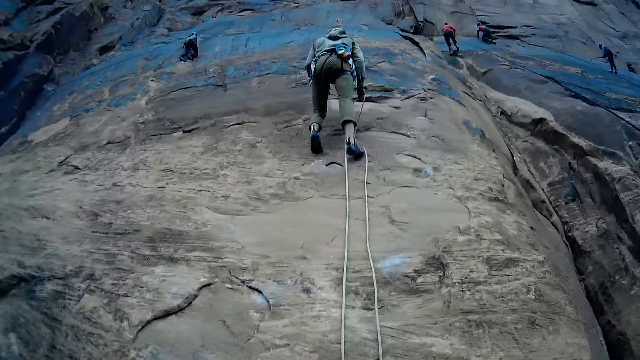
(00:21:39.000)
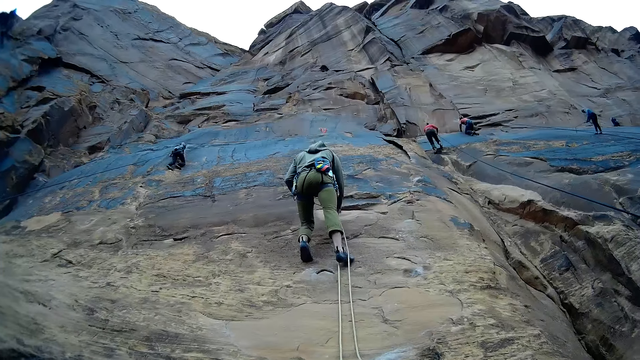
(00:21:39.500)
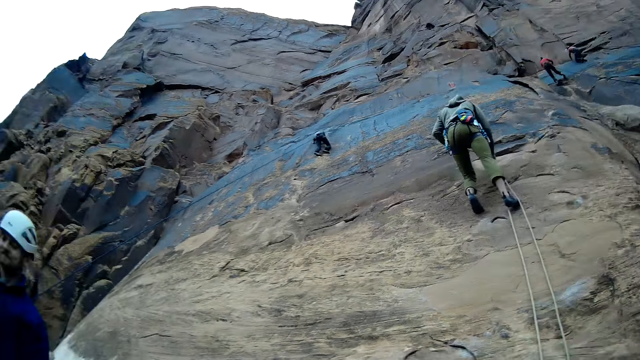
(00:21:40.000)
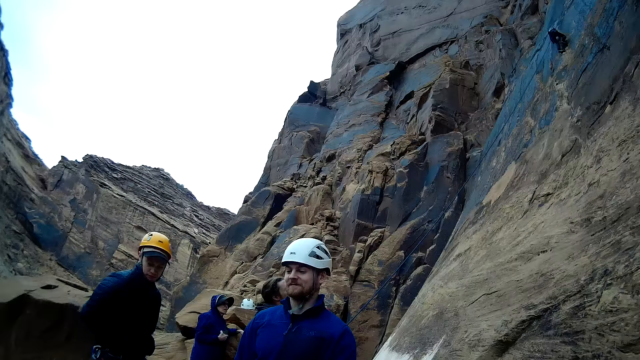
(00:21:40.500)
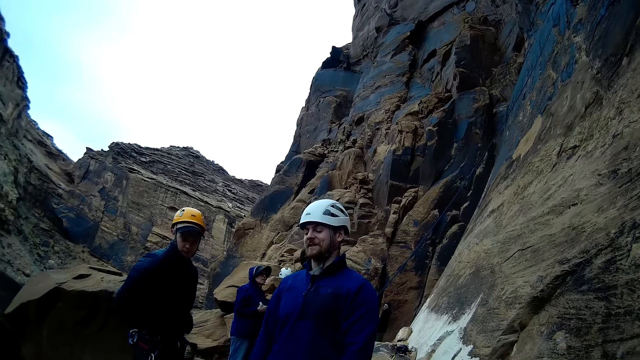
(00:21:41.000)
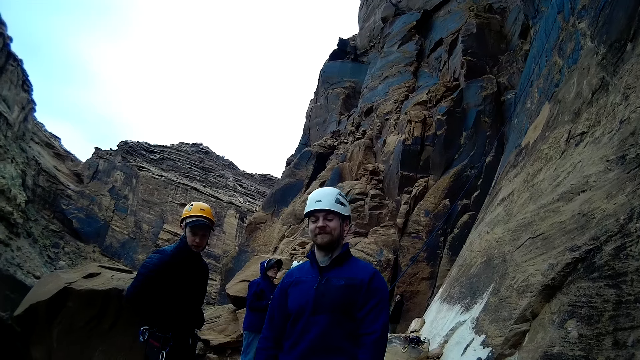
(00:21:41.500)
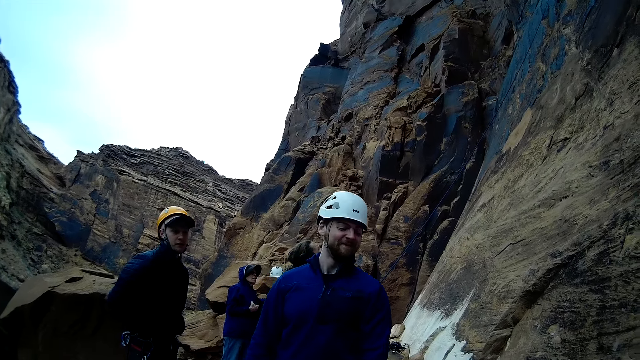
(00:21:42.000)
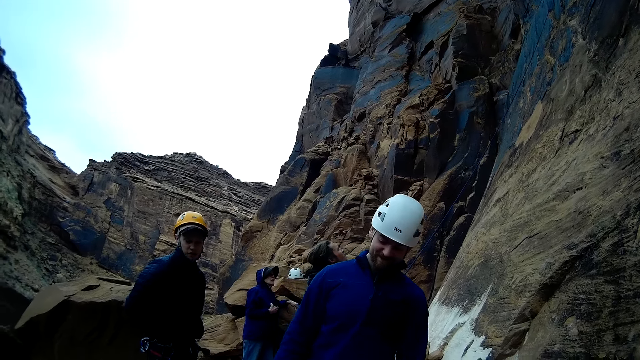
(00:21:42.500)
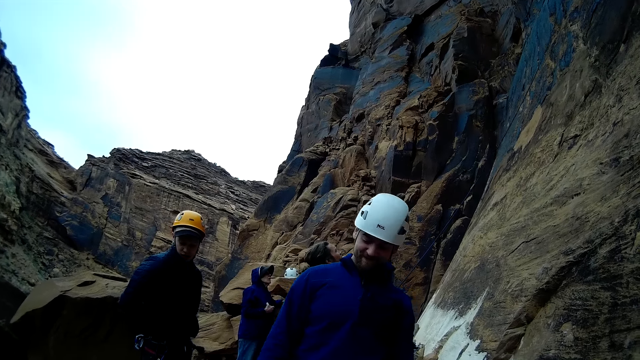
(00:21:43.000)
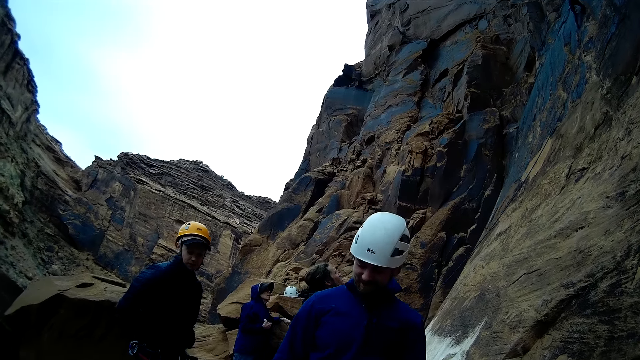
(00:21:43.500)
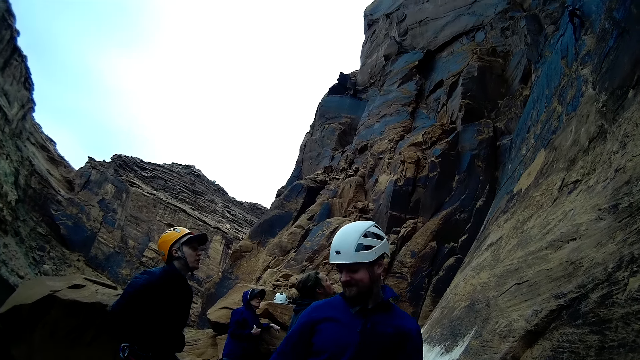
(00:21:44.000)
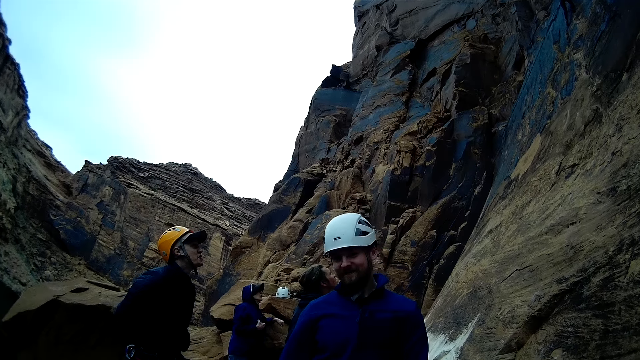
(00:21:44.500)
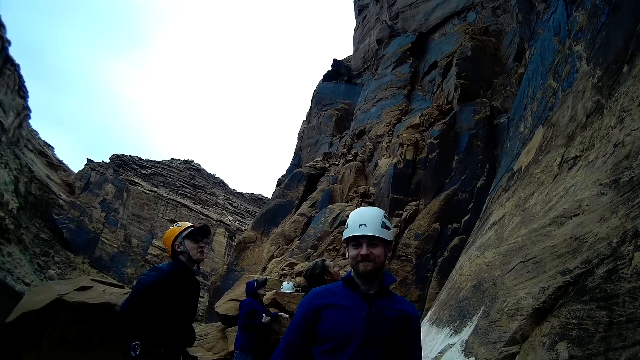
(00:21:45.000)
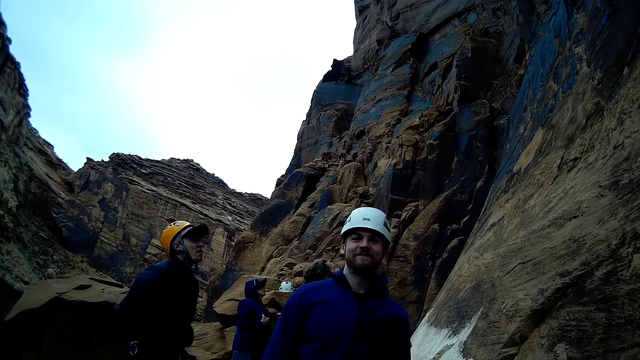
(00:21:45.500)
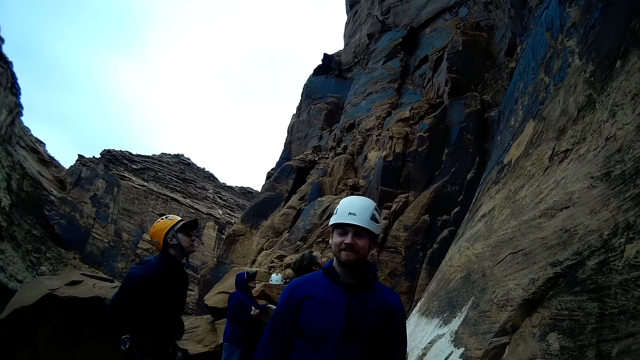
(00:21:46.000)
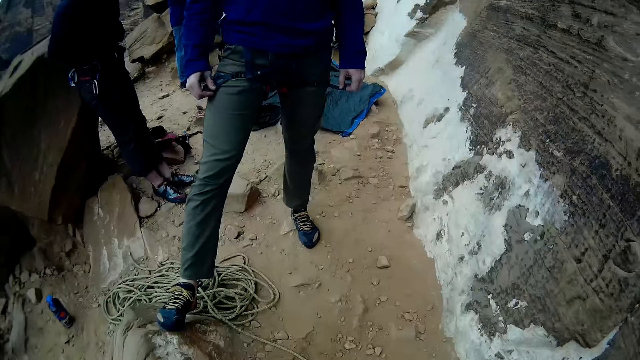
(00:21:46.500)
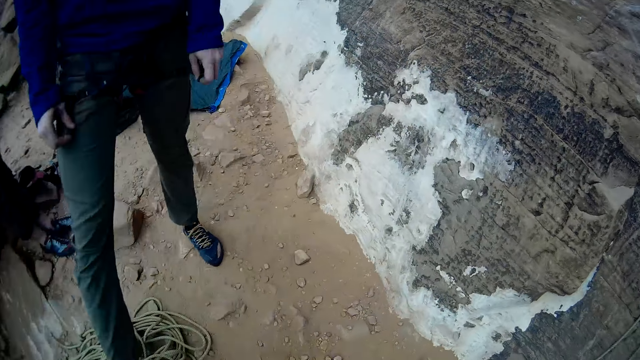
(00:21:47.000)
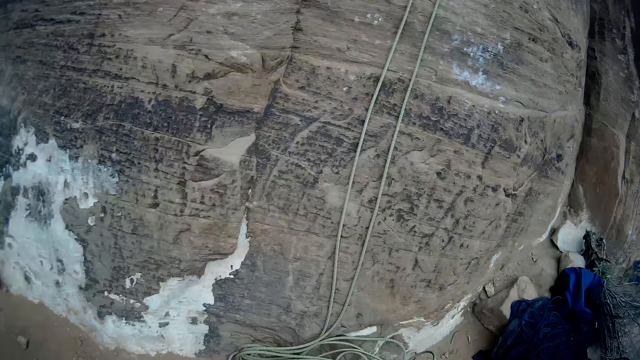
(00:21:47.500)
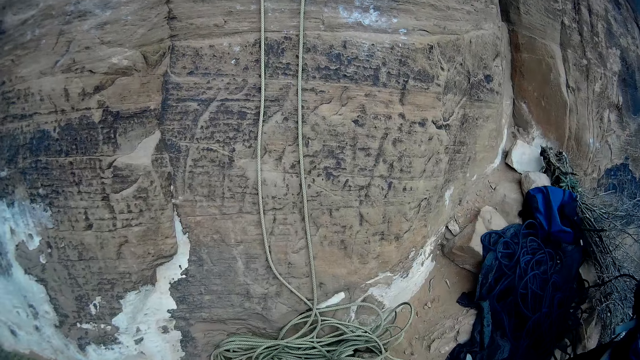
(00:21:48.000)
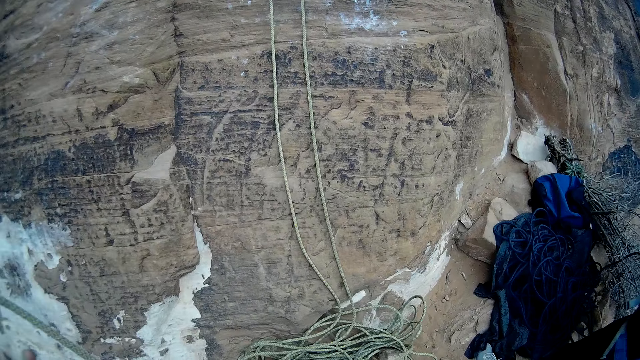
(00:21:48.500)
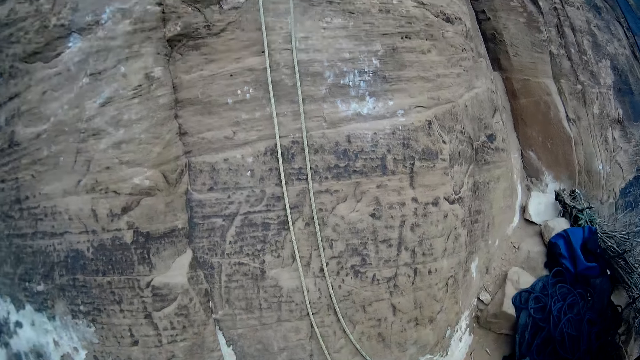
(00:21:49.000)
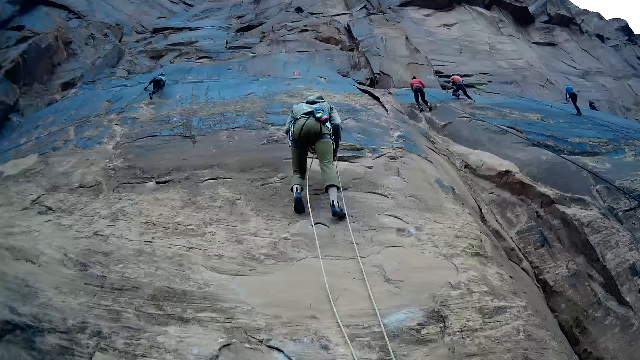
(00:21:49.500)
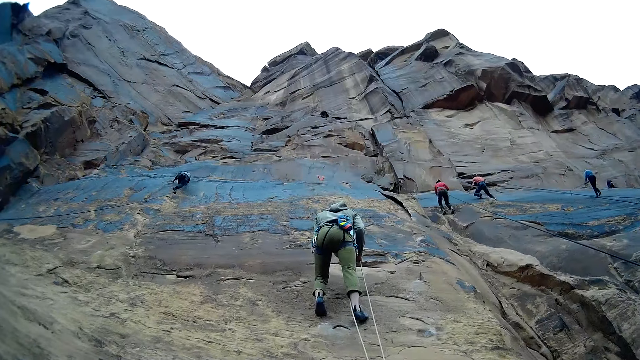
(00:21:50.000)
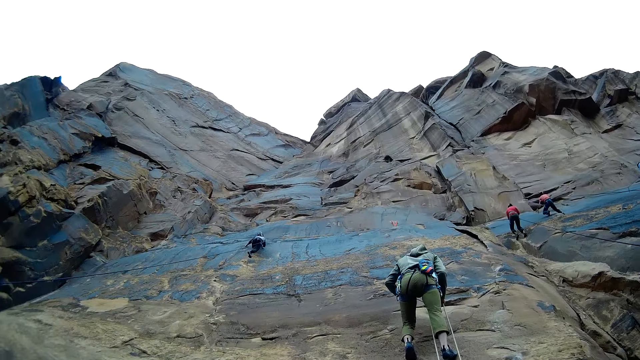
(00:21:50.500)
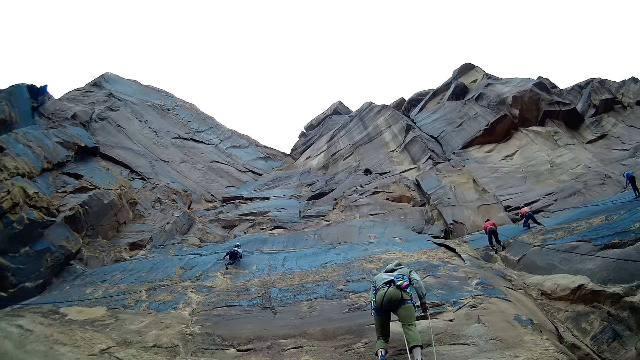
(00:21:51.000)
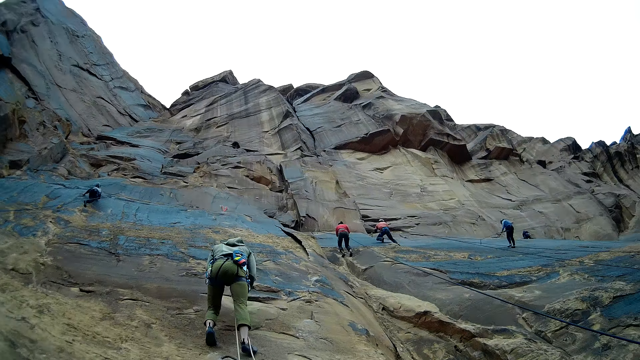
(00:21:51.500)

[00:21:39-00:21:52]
A person holds the rope. The person smashes on the rope. The camera wearer looks on the ropes. Another person climbs the mountain. Another person climbs the mountain. Another person climbs the mountain. Another person climbs the mountain.

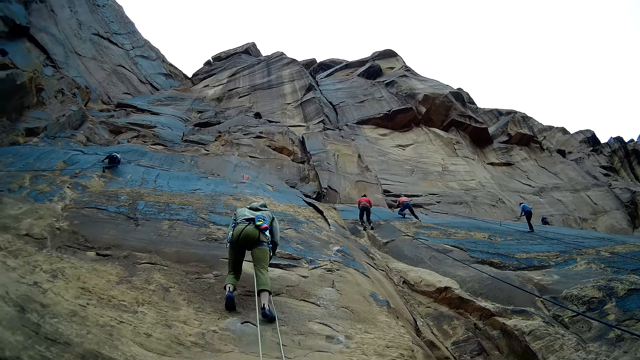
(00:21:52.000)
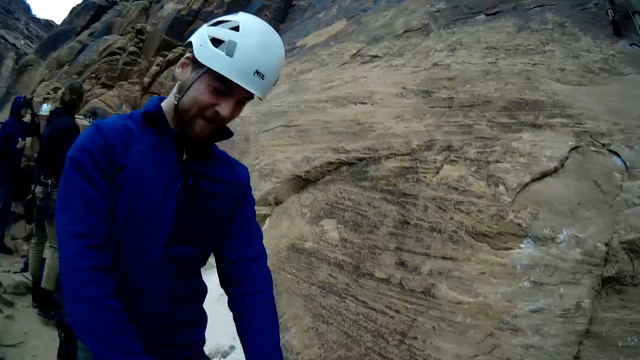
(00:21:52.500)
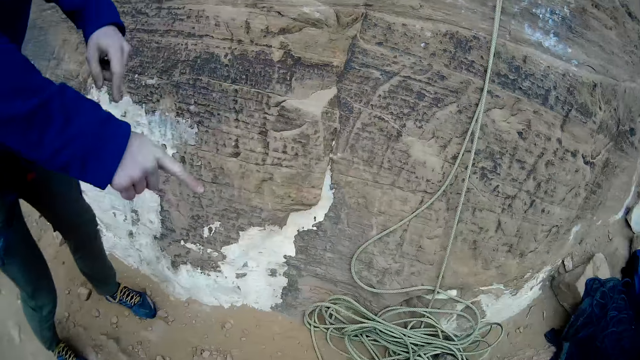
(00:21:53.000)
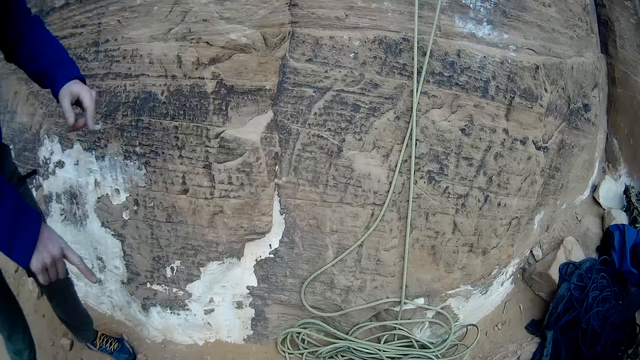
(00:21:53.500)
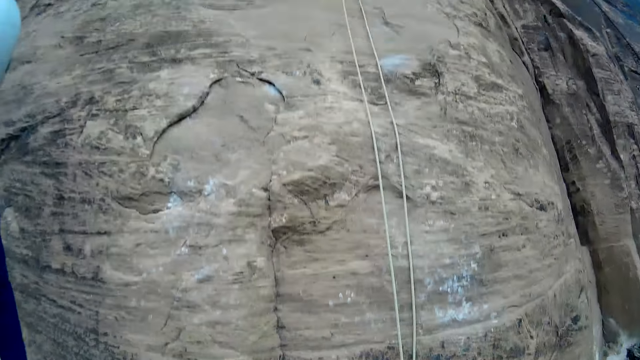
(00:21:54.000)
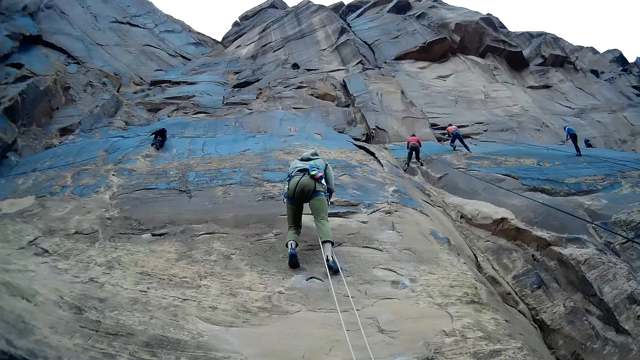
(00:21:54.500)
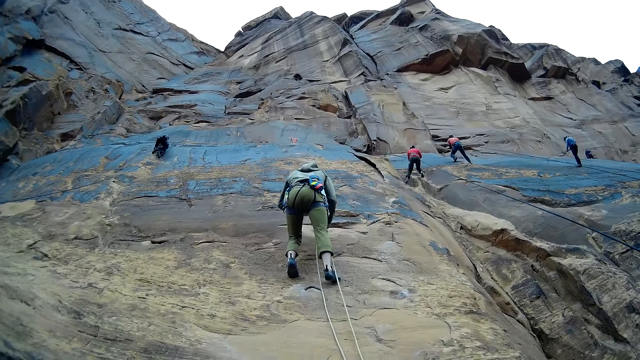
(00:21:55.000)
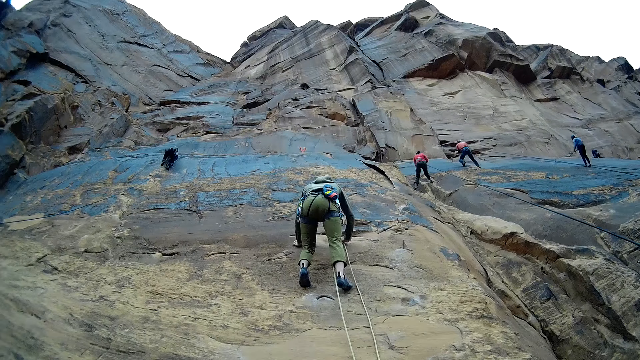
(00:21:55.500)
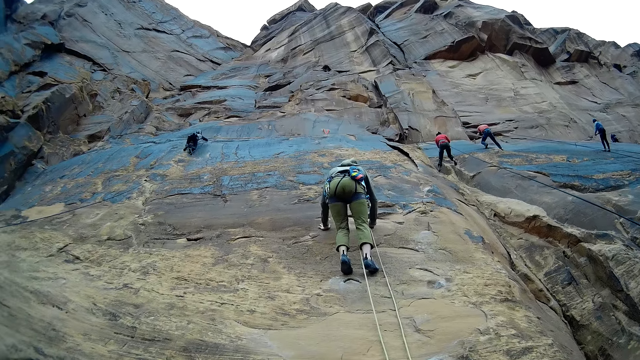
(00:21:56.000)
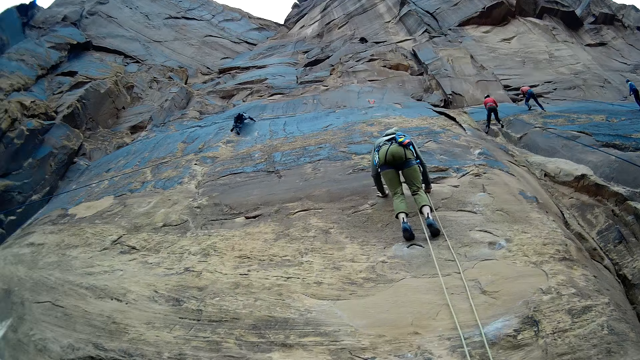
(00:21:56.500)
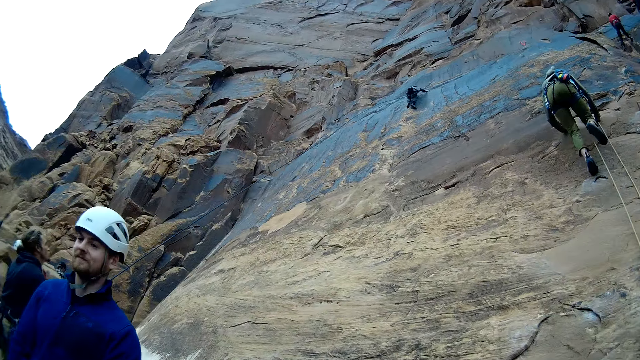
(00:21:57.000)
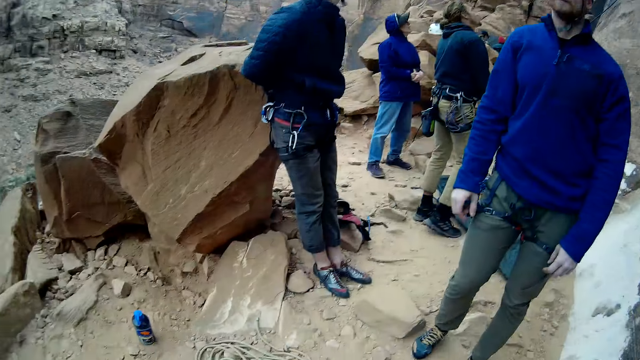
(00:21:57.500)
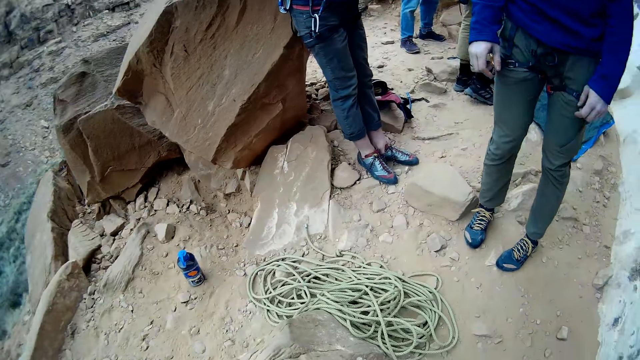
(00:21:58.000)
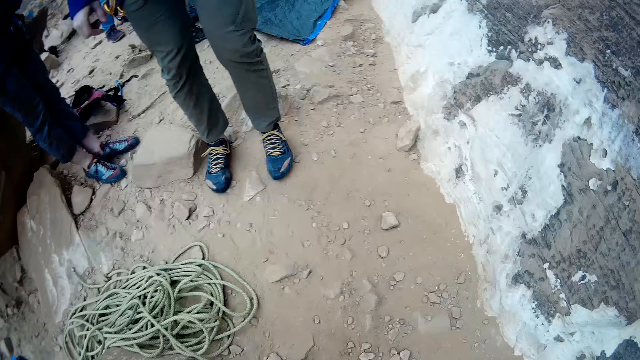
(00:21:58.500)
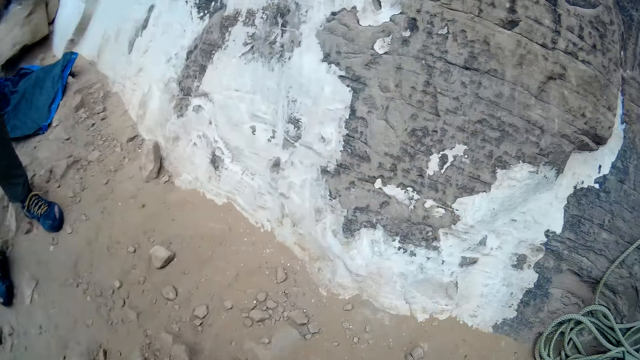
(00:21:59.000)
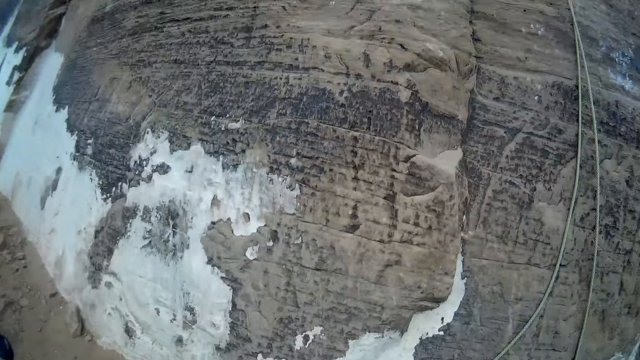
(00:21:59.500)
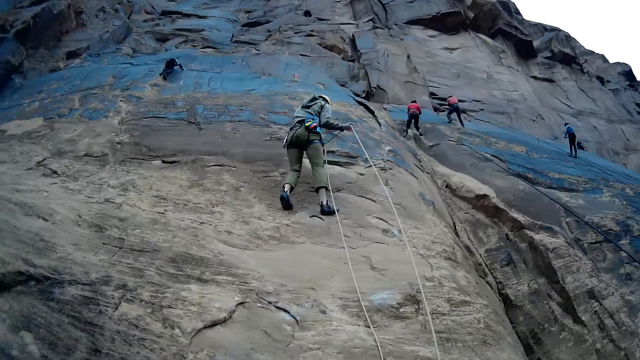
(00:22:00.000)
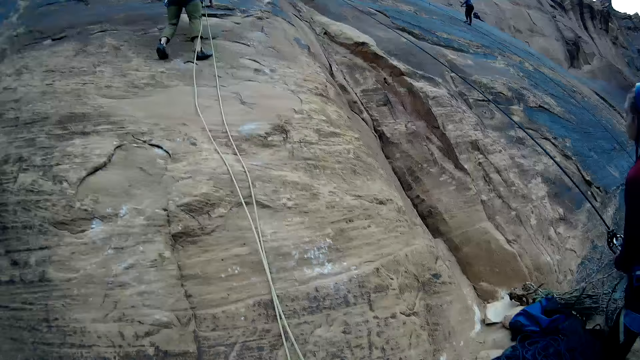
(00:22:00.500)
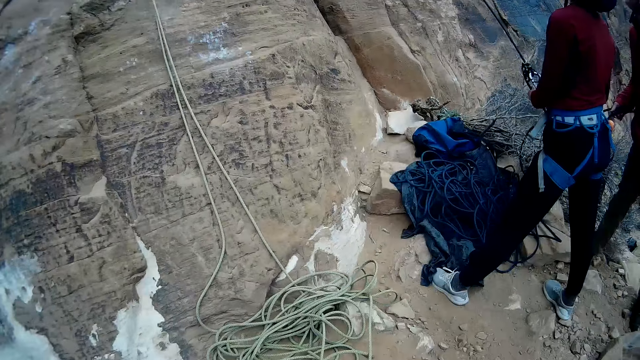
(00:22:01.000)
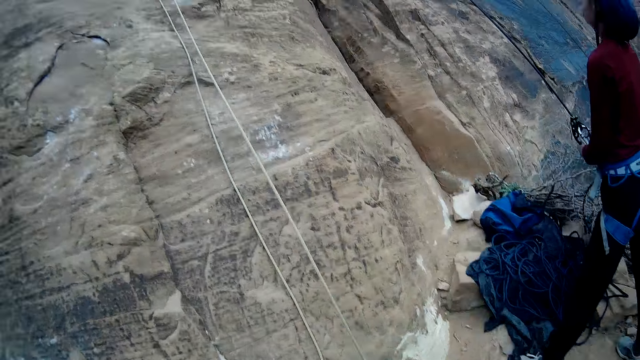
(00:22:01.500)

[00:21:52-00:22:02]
A person points the fingers at the ropes. The camera wearer looks at the ropes. Another person stands on the shores of the mountain.
